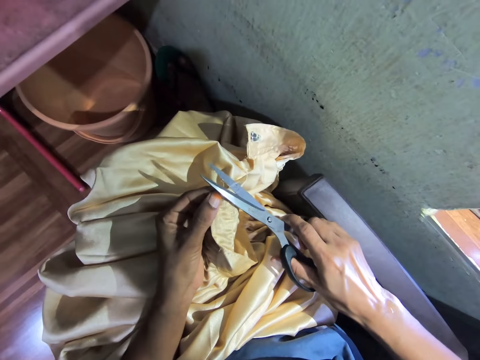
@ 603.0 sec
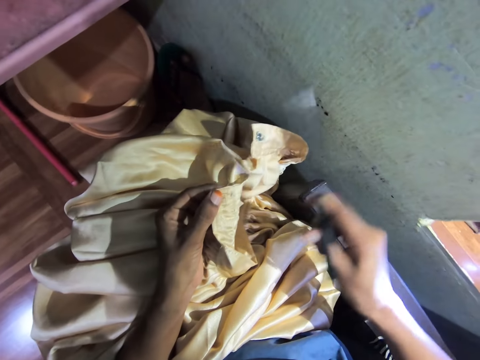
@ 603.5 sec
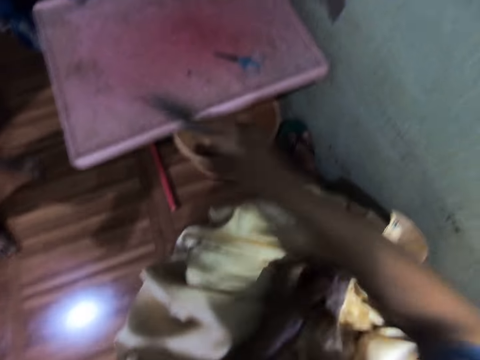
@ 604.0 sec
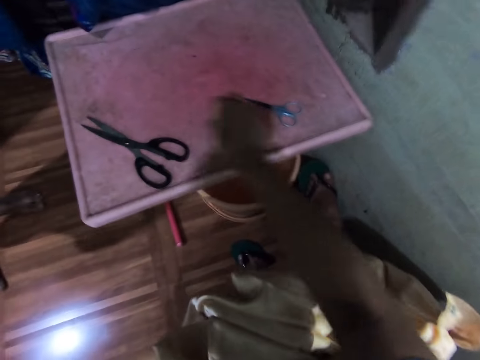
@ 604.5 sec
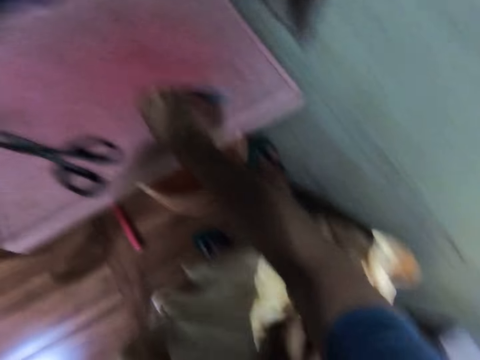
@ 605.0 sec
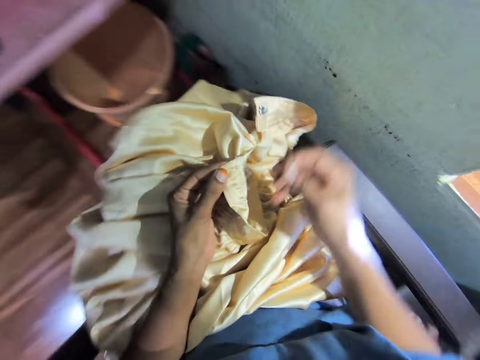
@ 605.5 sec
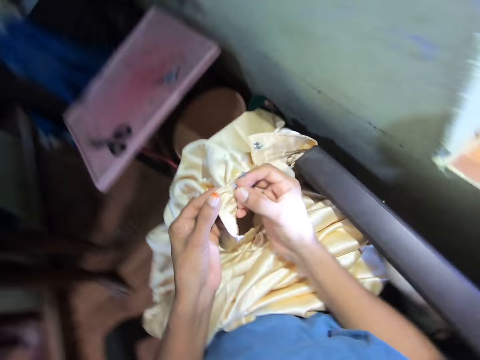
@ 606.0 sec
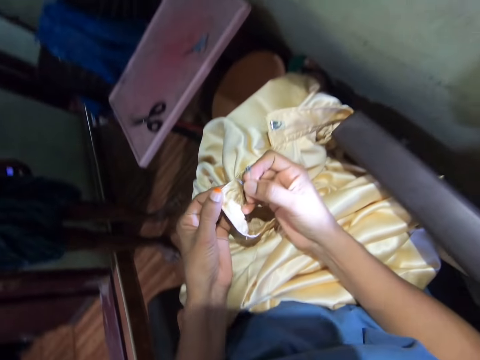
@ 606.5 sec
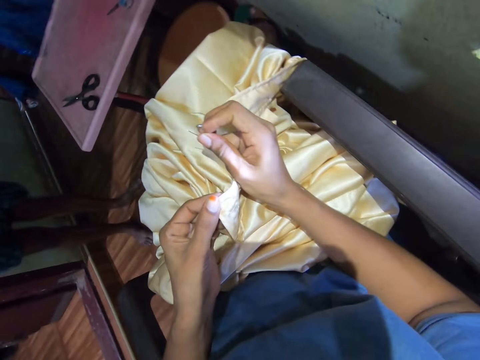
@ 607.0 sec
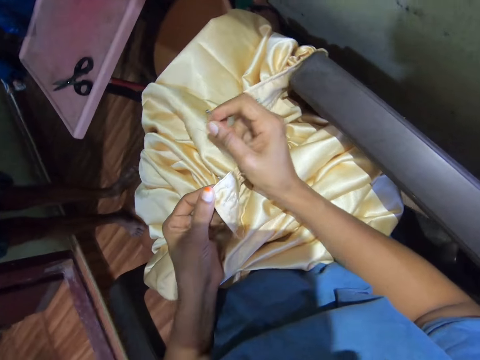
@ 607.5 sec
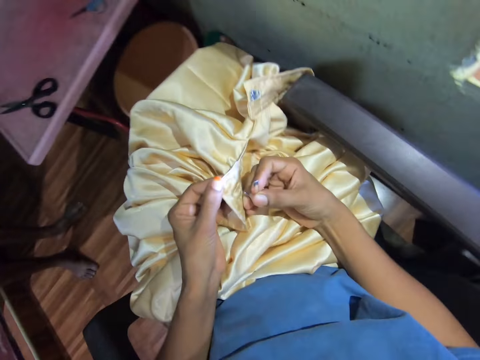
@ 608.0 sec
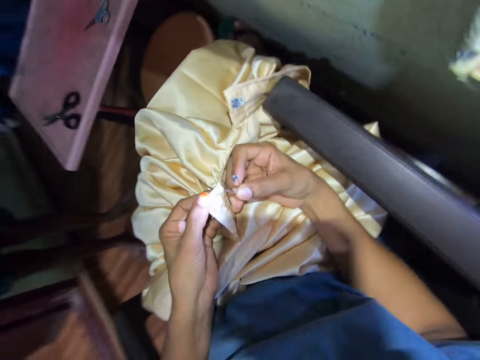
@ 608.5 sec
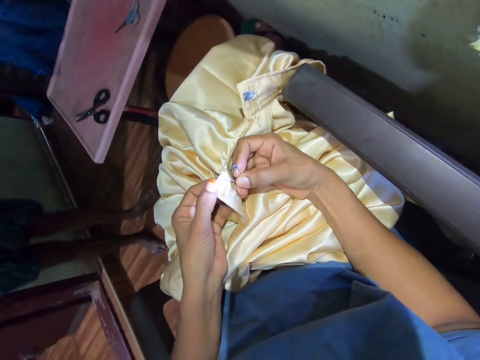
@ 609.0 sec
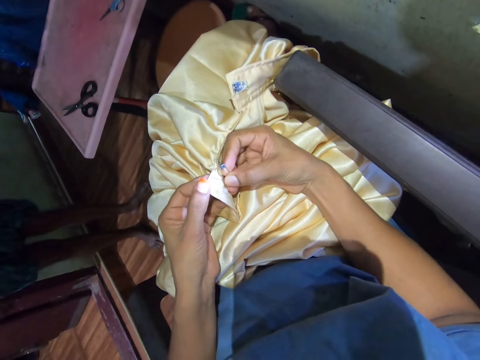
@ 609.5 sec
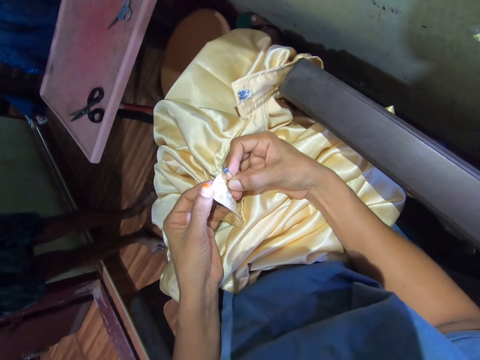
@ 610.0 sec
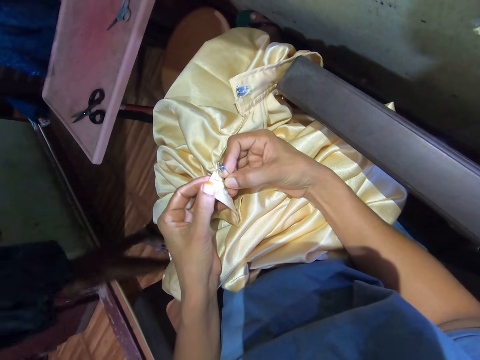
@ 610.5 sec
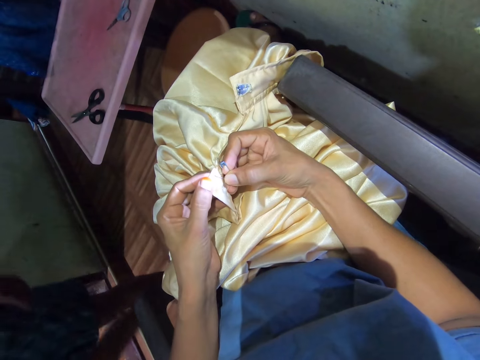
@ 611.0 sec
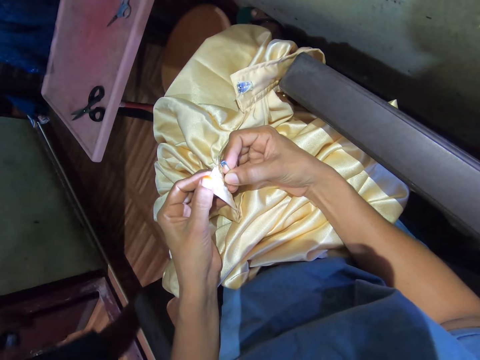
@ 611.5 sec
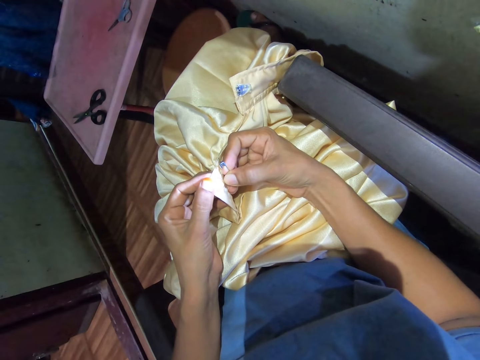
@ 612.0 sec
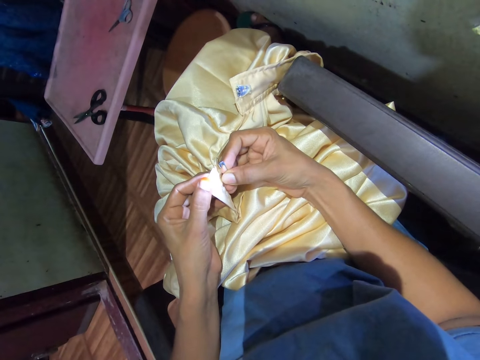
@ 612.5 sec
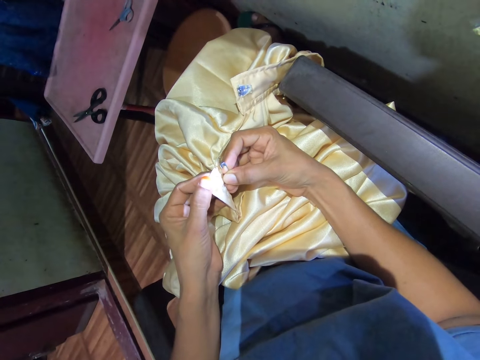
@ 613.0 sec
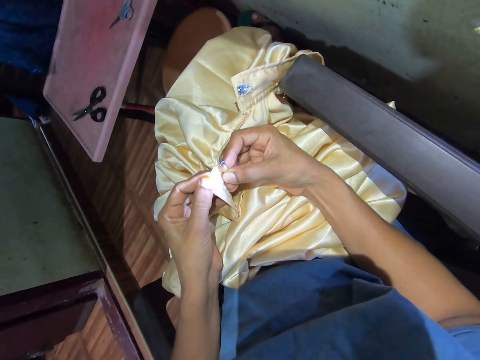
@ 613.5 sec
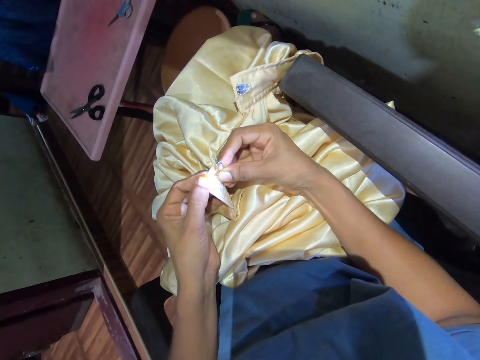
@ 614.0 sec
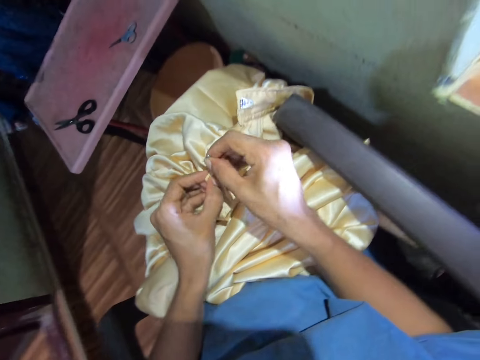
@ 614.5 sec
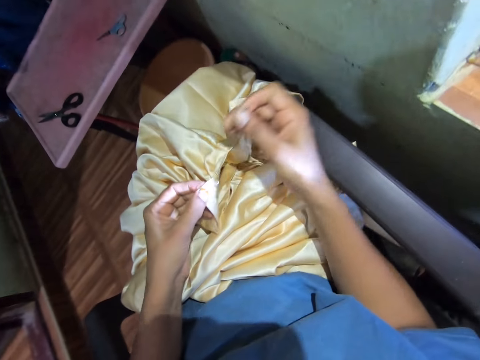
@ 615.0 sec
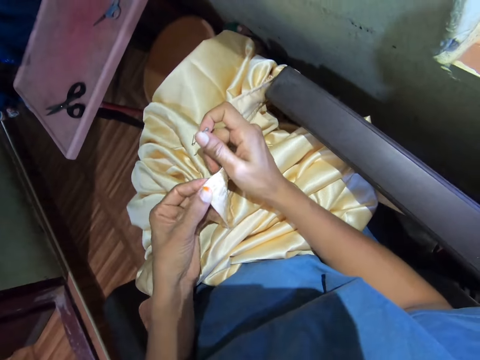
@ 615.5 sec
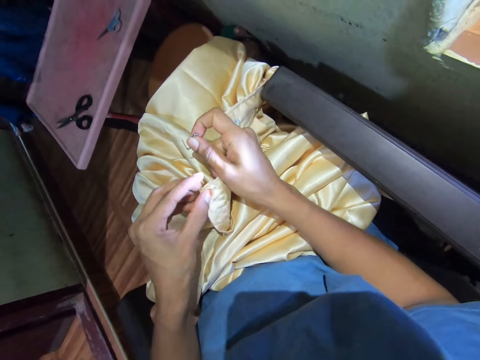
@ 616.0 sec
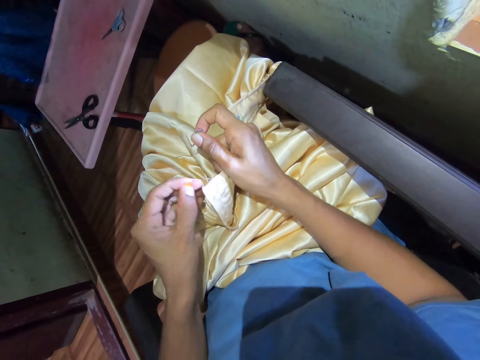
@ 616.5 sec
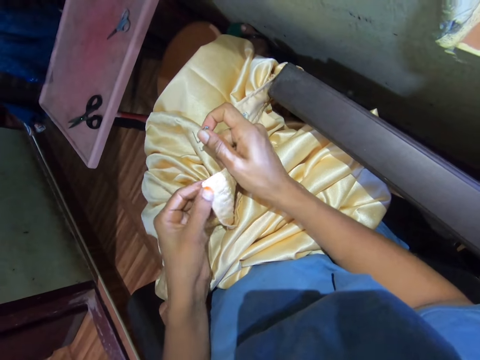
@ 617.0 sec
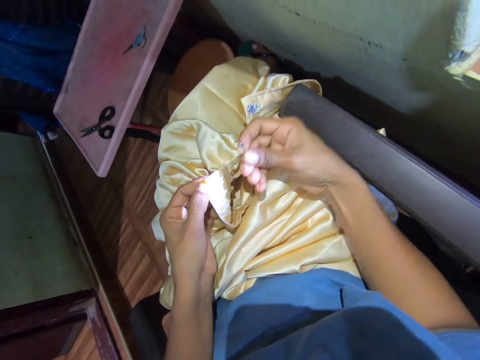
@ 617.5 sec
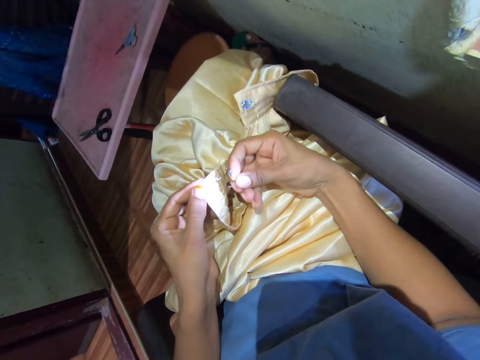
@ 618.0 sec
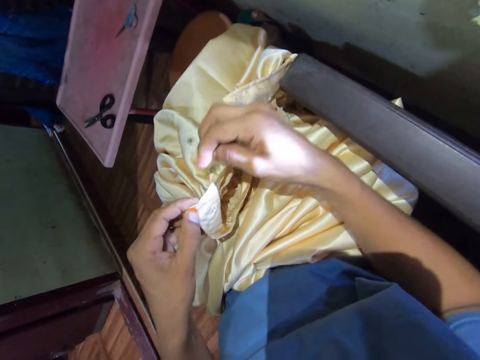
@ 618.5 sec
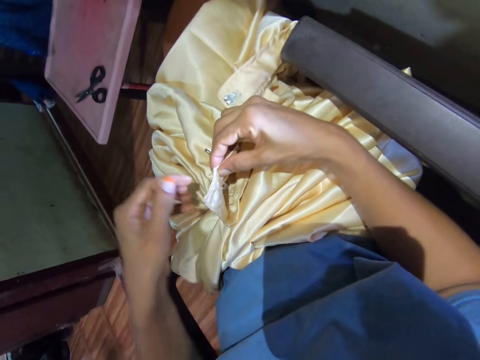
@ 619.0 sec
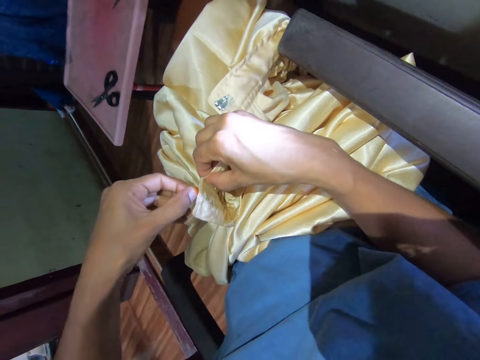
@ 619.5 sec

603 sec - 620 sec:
The camera wearer cuts the thread with the scissors. They drop the scissors on the table with the right hand. They pick the pin from the table with the right hand. They pin the cloth. They align the fabric with the right hand. They look at the cloth. They insert the pin on the fabric. They pull the pin from the fabric. They hold the cloth with both hands. They remove a thread from the fabric with the left hand.

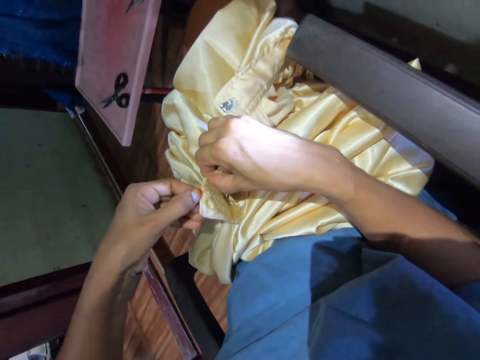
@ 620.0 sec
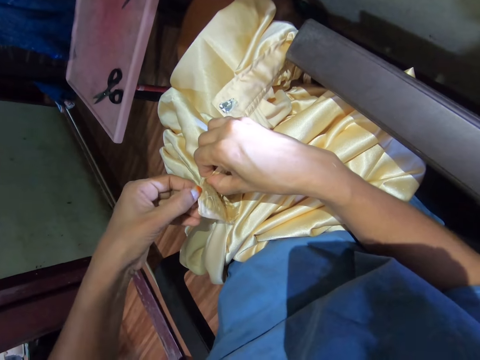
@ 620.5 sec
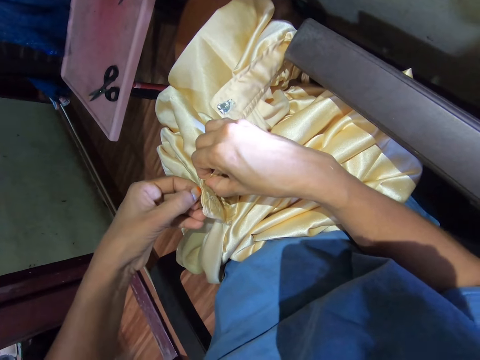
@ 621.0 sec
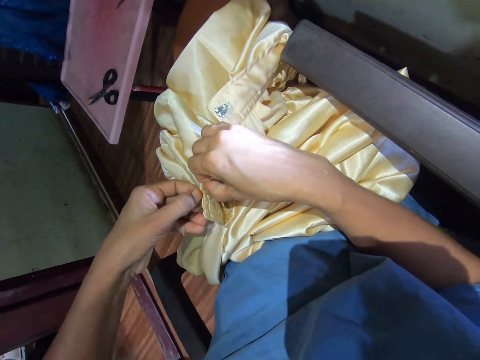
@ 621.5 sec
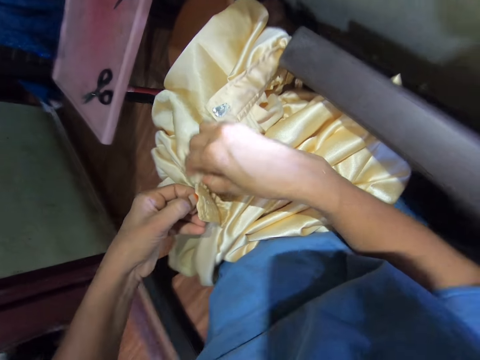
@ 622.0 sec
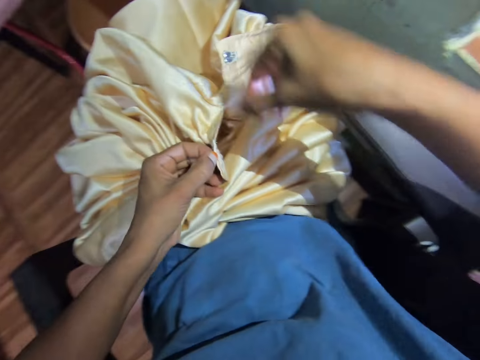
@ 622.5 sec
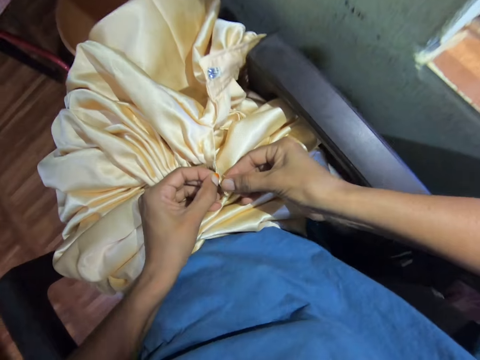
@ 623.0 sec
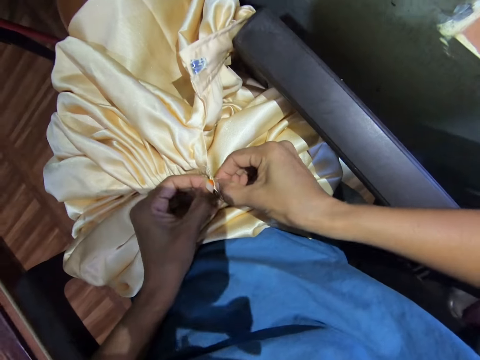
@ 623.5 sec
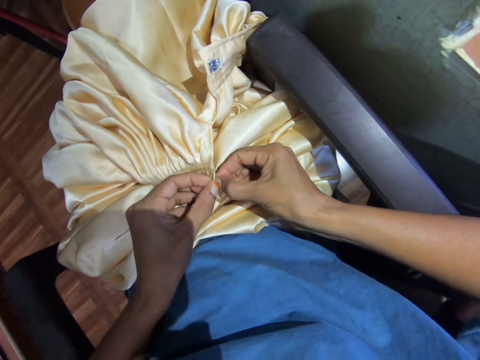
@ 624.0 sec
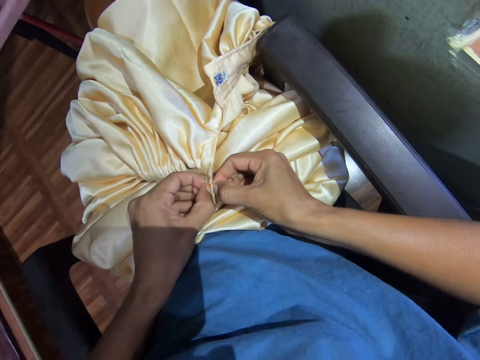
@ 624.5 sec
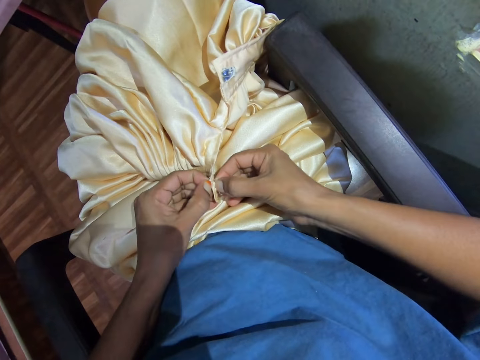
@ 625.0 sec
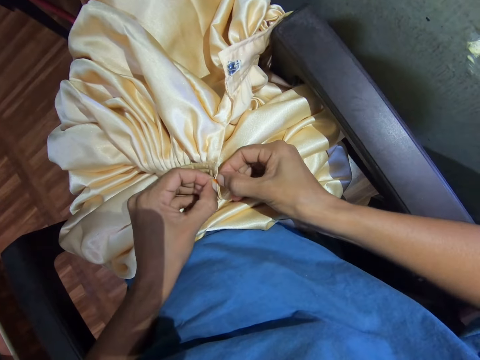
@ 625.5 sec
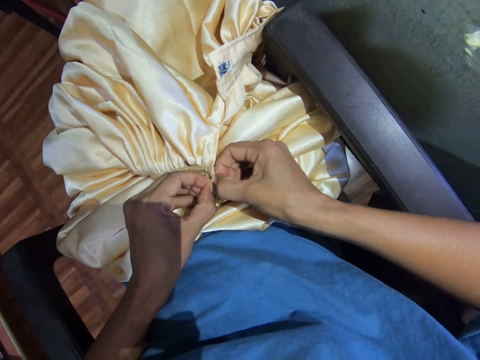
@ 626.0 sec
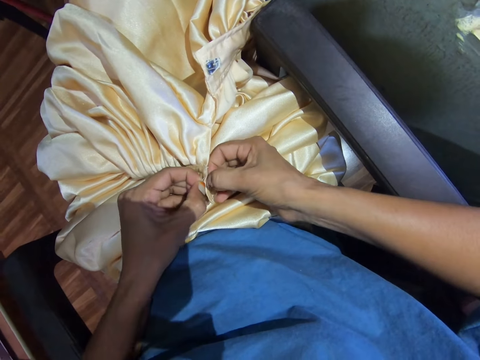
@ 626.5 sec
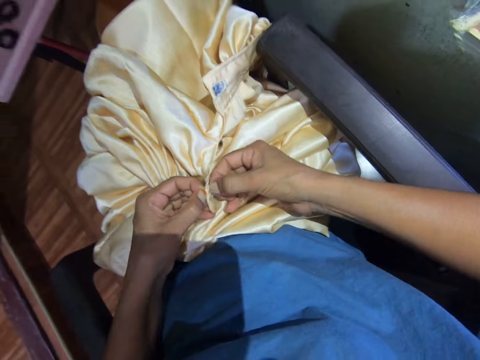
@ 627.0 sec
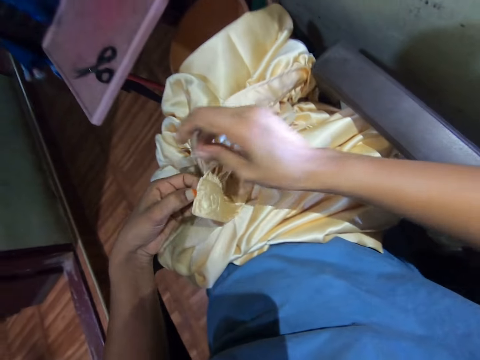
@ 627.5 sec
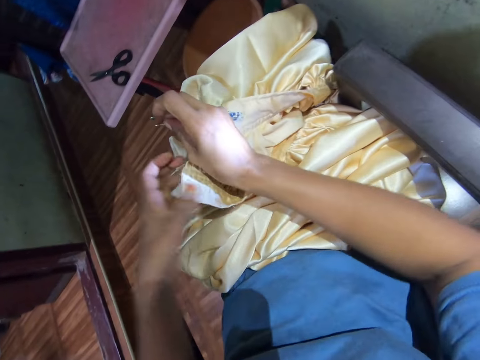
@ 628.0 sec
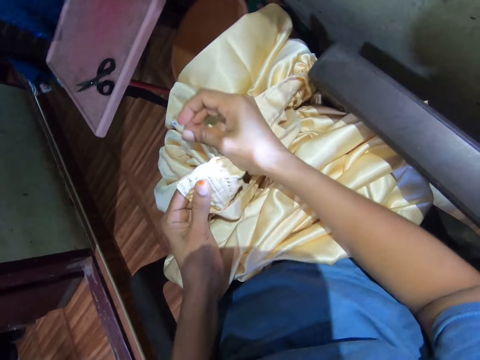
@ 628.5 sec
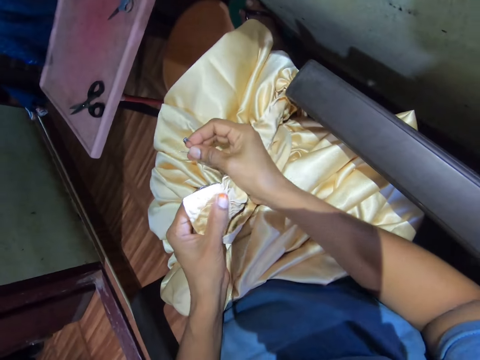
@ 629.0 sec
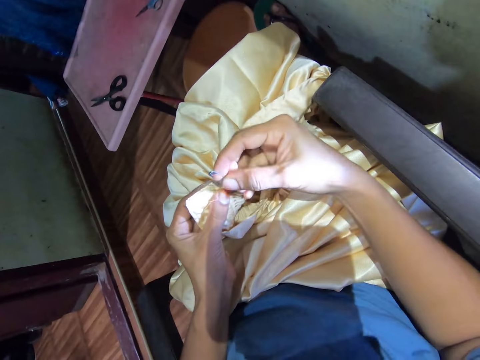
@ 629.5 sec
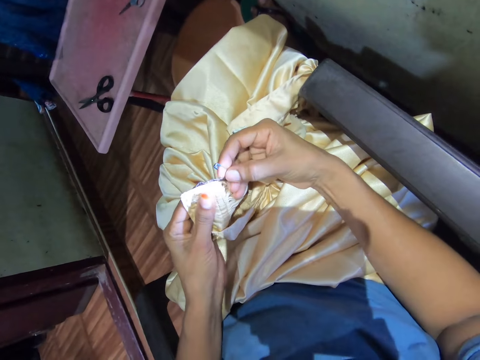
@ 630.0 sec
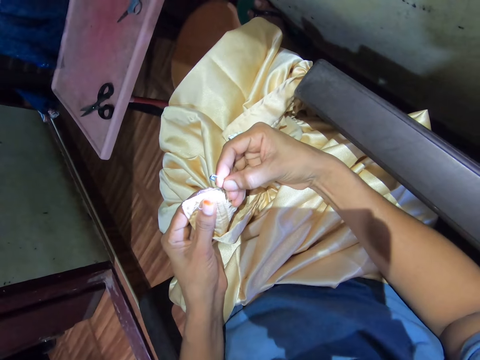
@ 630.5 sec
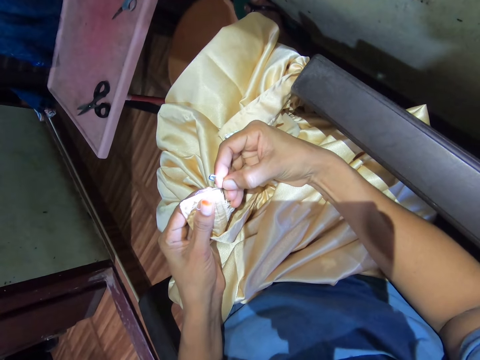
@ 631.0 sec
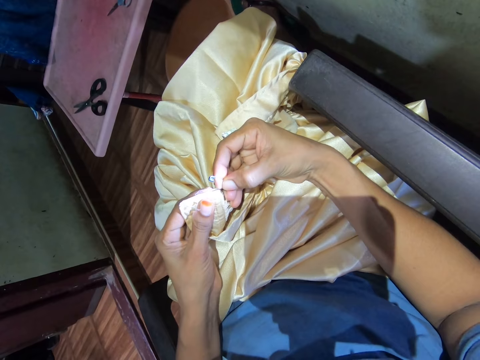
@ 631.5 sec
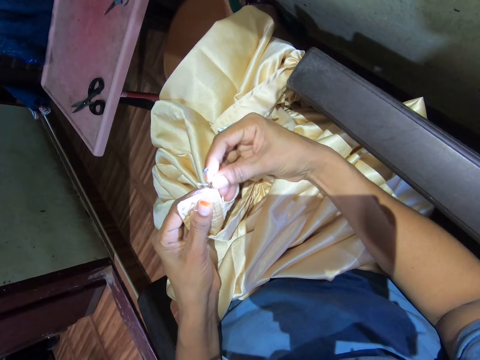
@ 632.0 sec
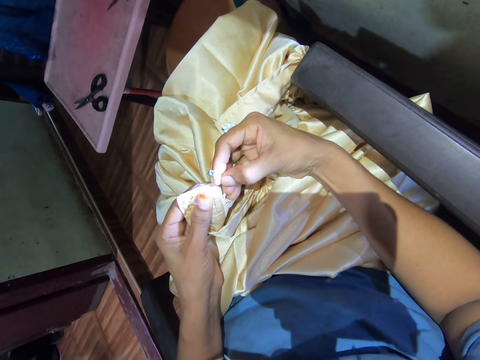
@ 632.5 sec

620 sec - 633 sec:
The camera wearer opens the fabric with the left hand. They open the fabric with both hands. They hold the fabric with the left hand. They pin the cloth.
